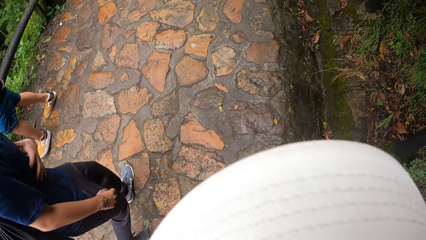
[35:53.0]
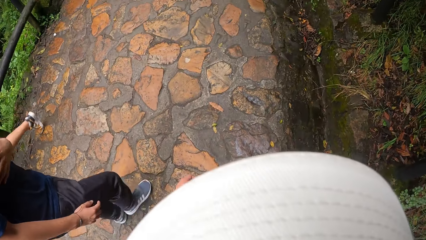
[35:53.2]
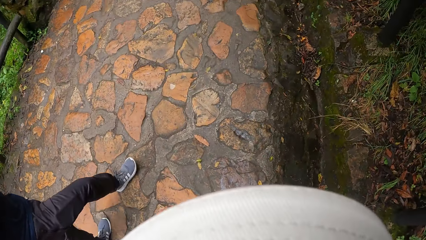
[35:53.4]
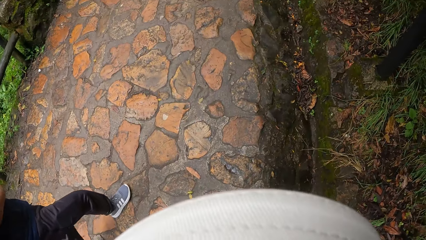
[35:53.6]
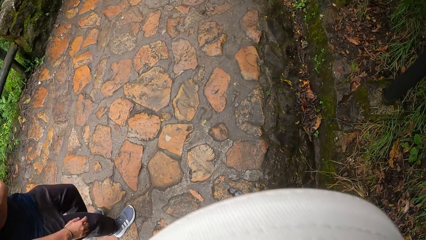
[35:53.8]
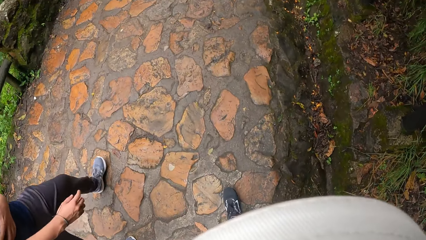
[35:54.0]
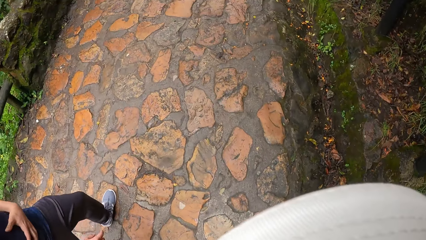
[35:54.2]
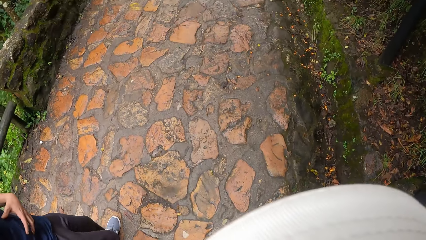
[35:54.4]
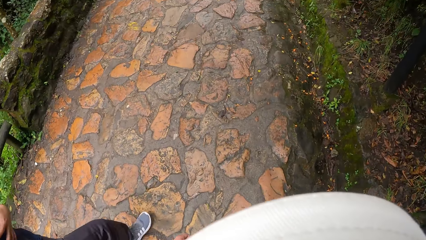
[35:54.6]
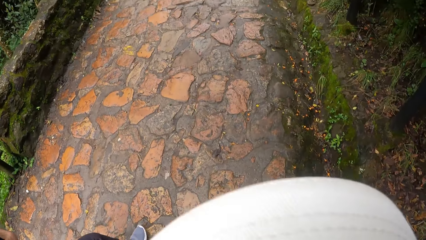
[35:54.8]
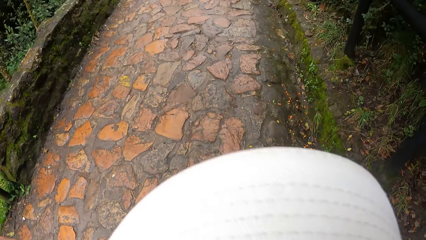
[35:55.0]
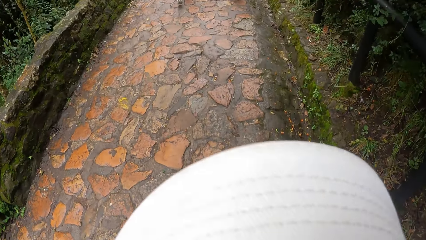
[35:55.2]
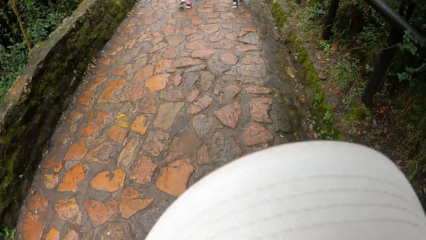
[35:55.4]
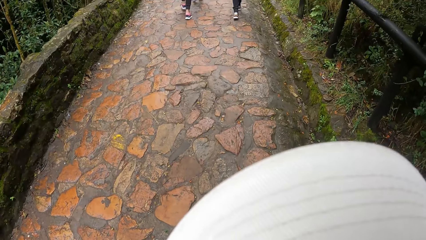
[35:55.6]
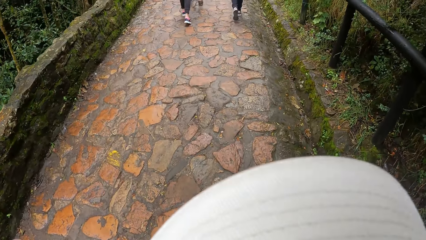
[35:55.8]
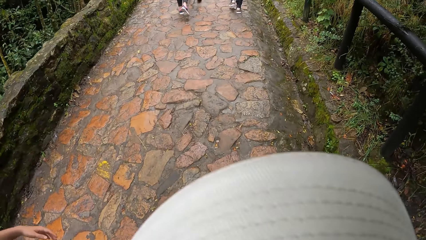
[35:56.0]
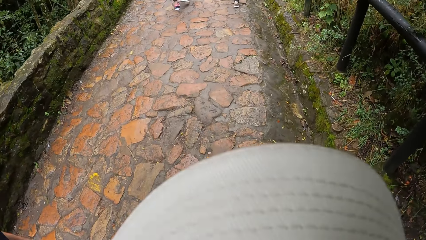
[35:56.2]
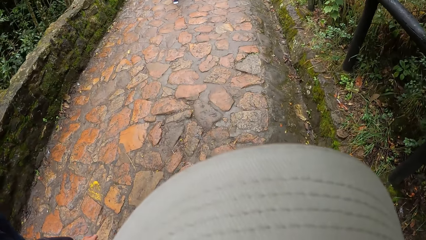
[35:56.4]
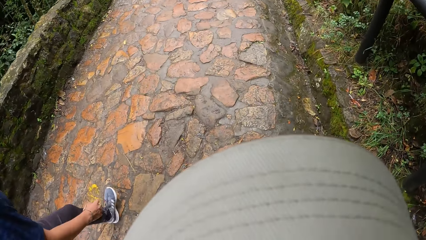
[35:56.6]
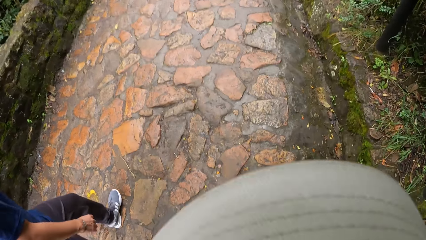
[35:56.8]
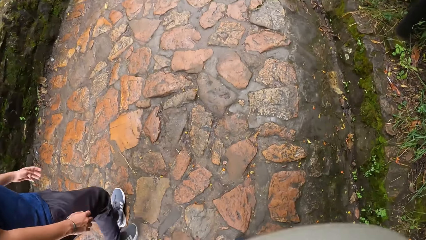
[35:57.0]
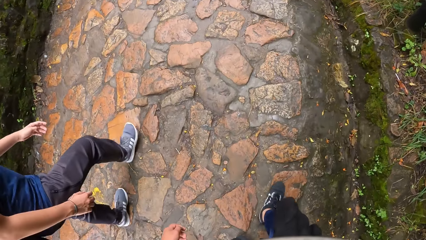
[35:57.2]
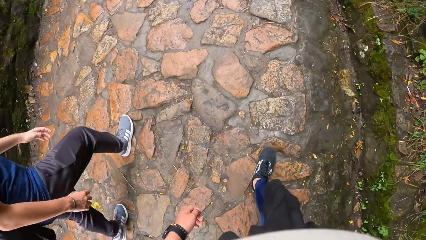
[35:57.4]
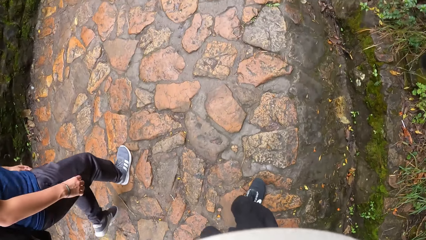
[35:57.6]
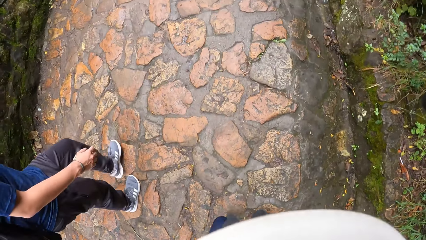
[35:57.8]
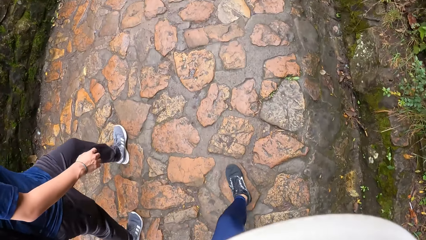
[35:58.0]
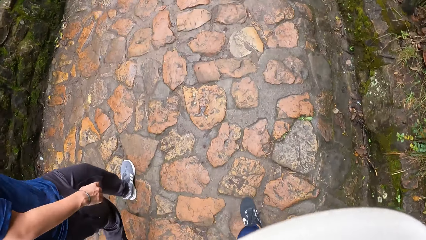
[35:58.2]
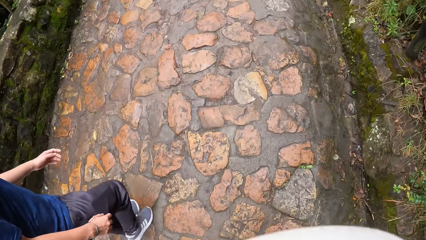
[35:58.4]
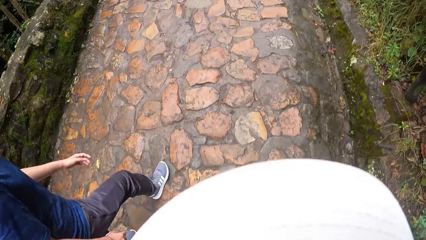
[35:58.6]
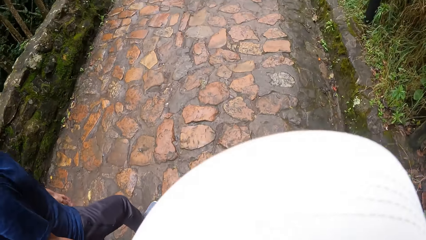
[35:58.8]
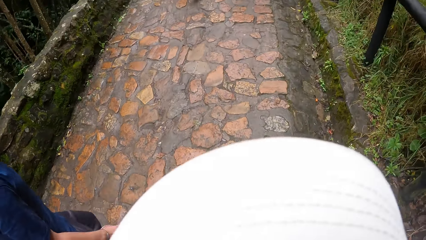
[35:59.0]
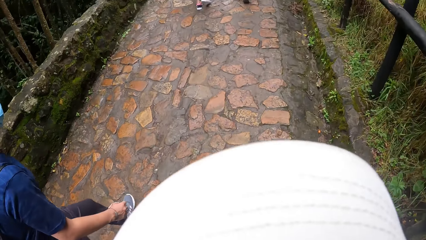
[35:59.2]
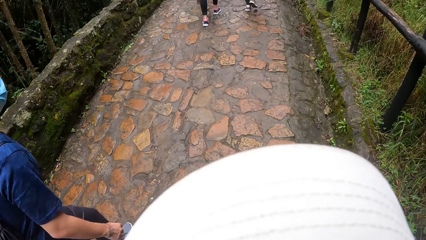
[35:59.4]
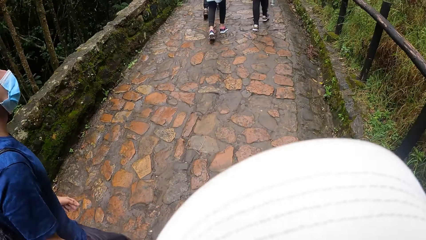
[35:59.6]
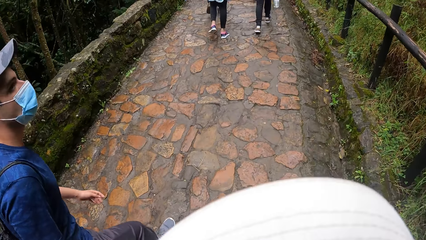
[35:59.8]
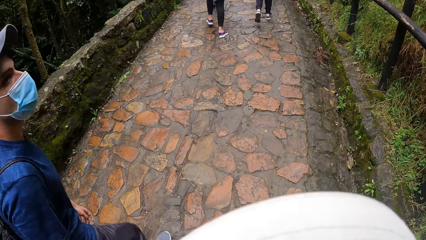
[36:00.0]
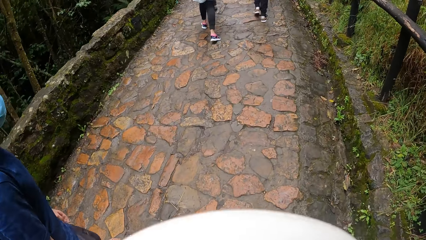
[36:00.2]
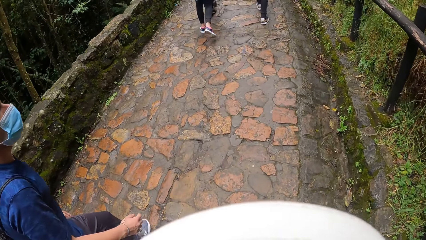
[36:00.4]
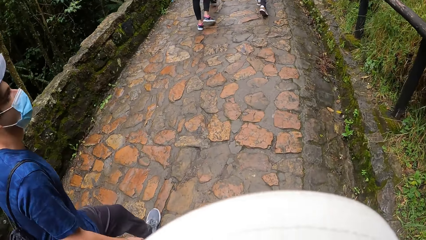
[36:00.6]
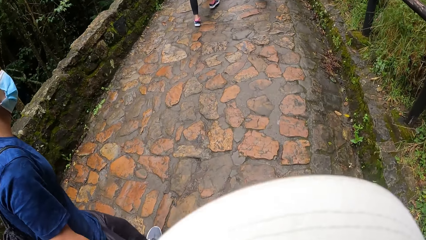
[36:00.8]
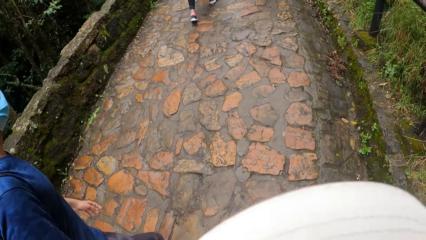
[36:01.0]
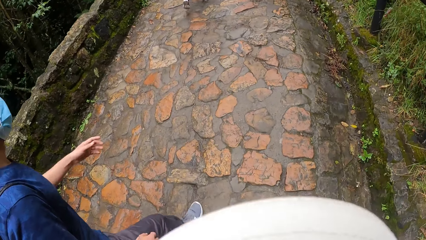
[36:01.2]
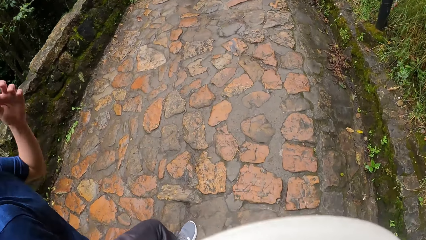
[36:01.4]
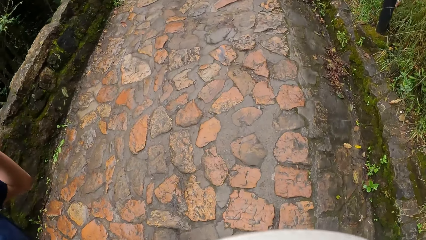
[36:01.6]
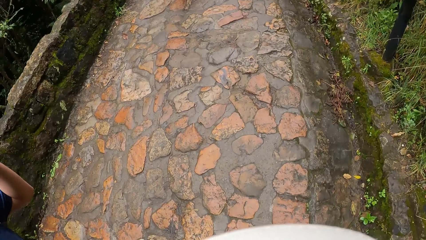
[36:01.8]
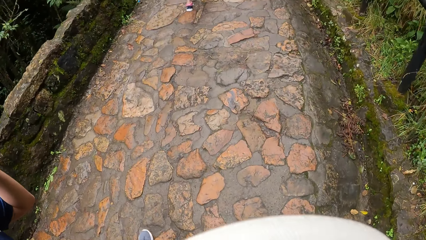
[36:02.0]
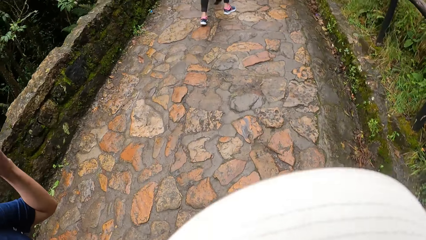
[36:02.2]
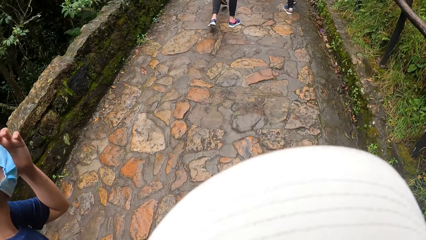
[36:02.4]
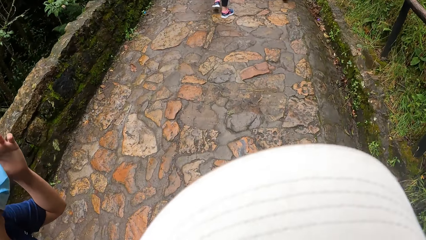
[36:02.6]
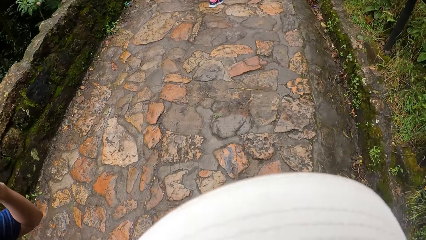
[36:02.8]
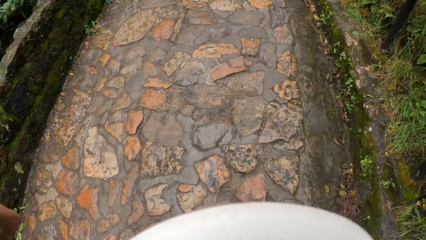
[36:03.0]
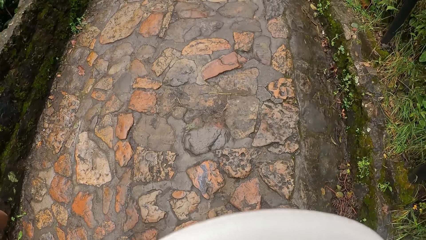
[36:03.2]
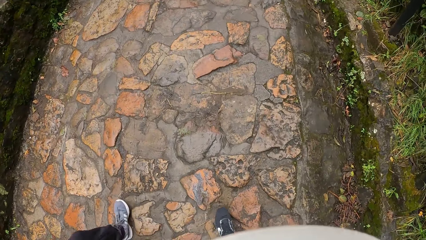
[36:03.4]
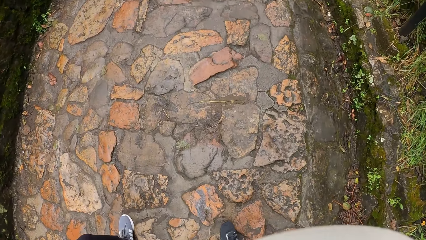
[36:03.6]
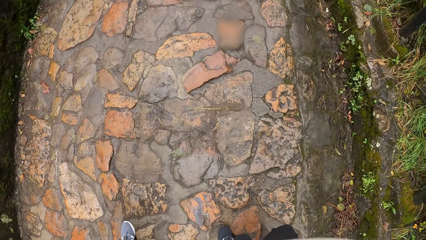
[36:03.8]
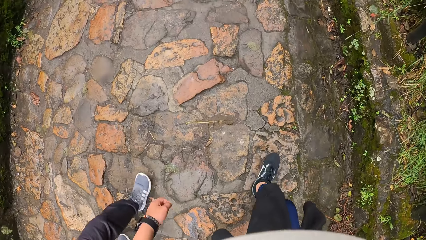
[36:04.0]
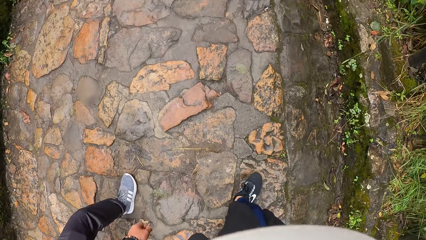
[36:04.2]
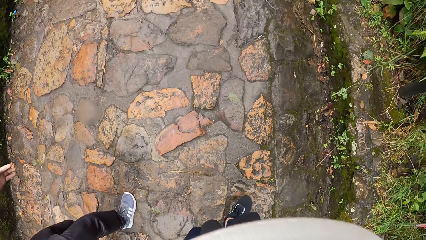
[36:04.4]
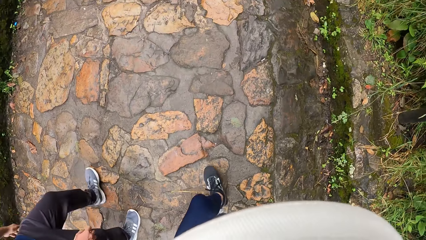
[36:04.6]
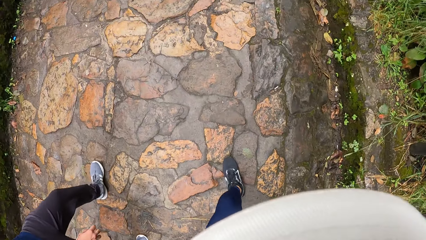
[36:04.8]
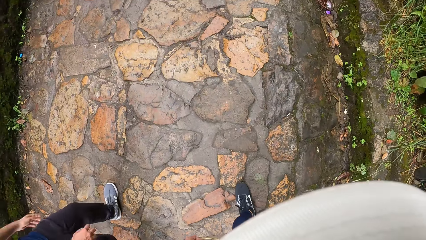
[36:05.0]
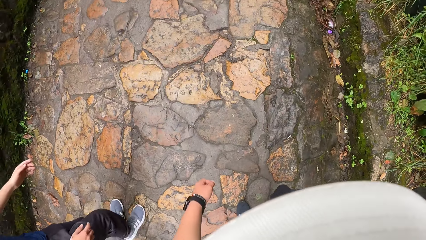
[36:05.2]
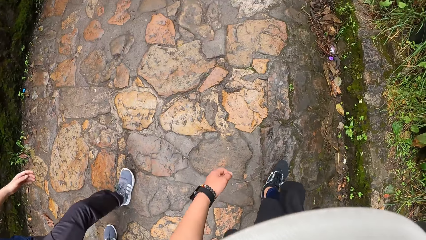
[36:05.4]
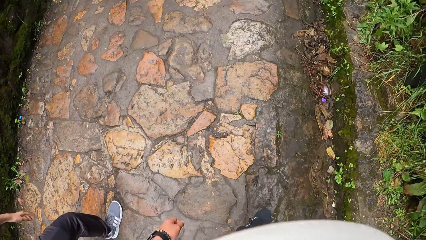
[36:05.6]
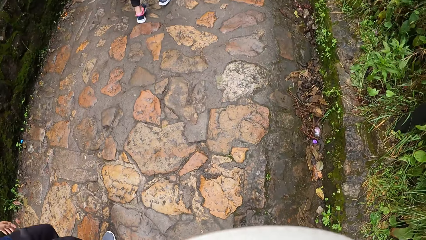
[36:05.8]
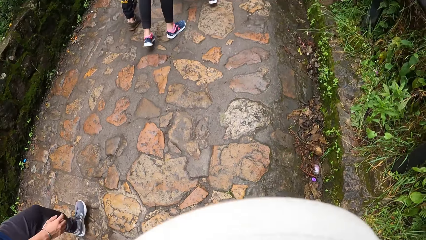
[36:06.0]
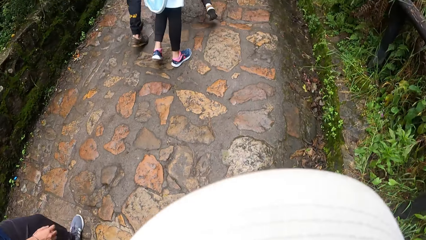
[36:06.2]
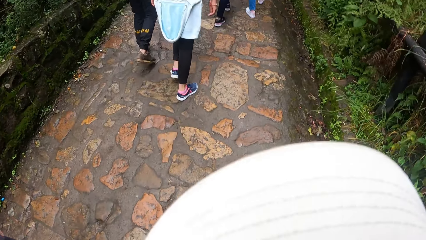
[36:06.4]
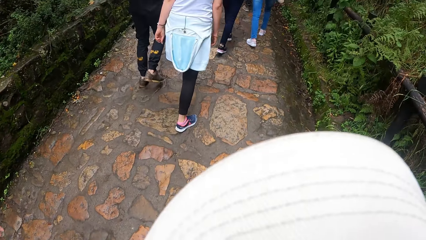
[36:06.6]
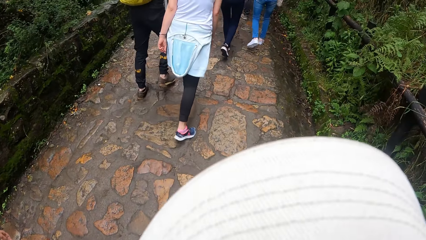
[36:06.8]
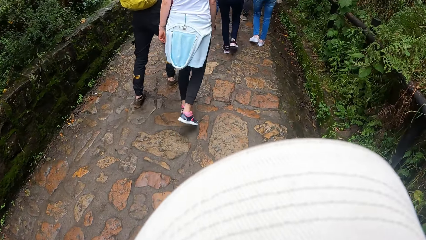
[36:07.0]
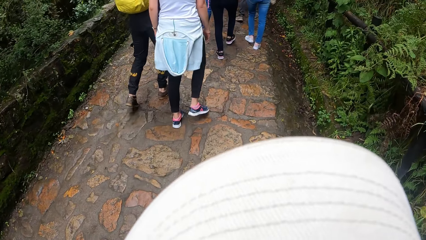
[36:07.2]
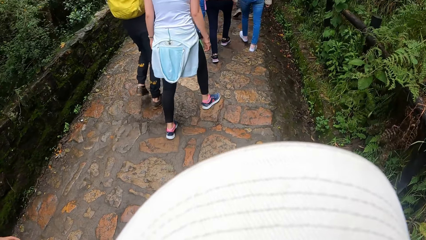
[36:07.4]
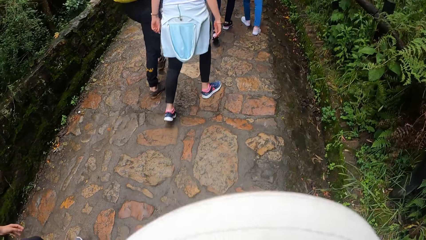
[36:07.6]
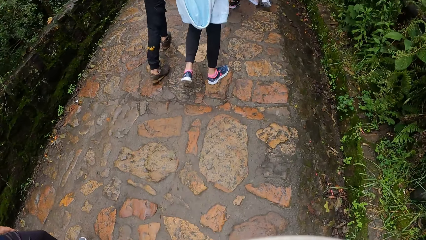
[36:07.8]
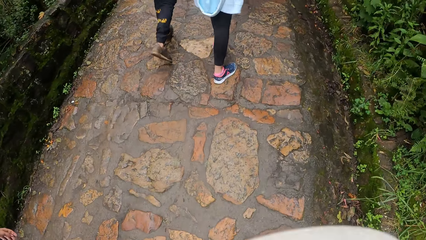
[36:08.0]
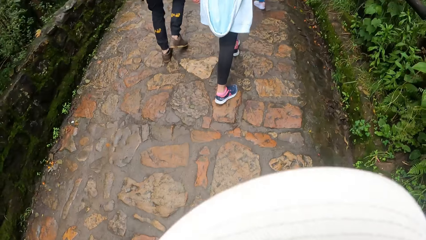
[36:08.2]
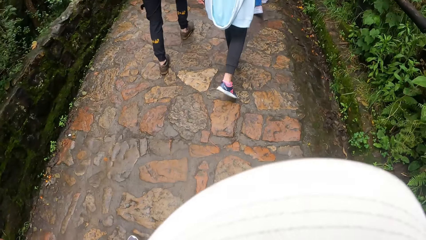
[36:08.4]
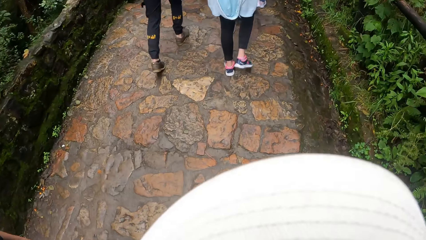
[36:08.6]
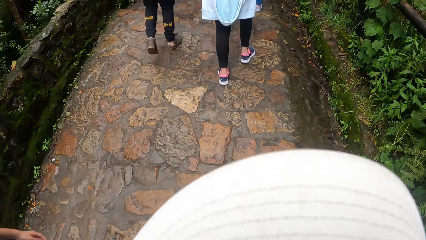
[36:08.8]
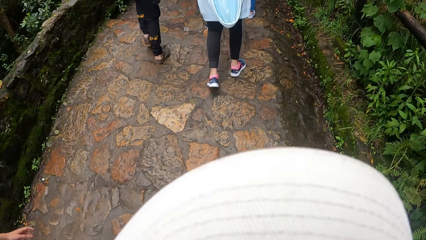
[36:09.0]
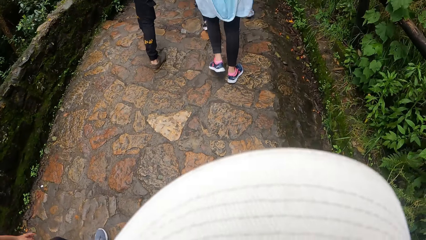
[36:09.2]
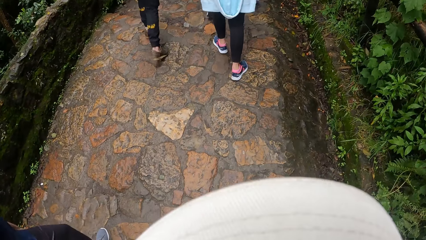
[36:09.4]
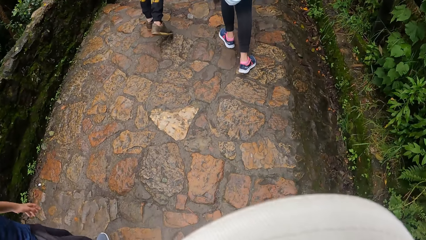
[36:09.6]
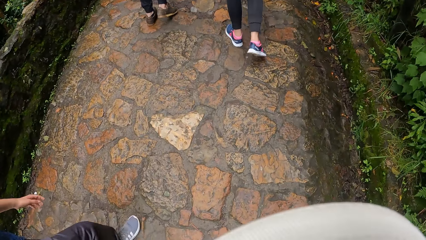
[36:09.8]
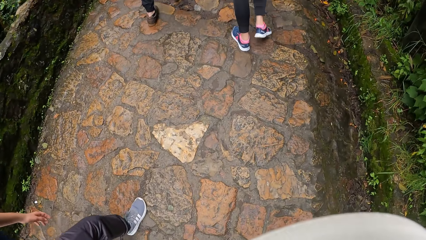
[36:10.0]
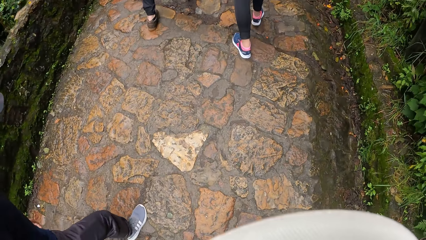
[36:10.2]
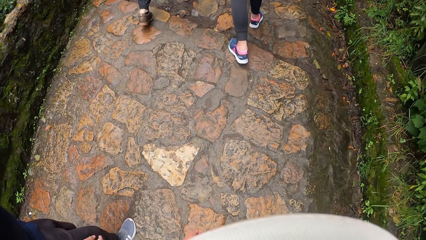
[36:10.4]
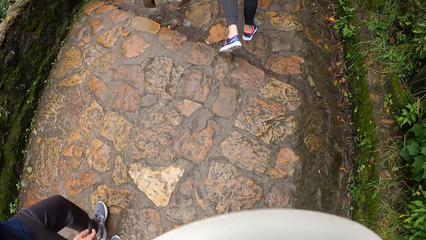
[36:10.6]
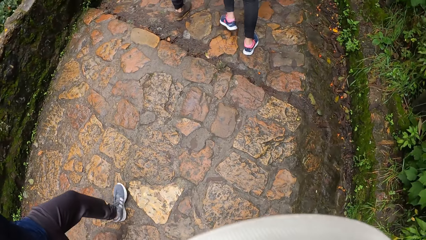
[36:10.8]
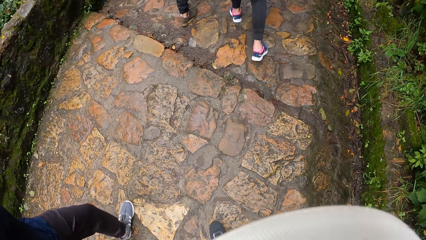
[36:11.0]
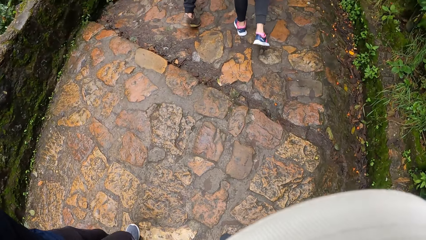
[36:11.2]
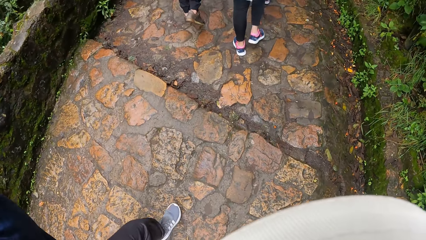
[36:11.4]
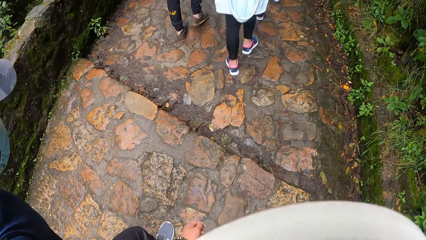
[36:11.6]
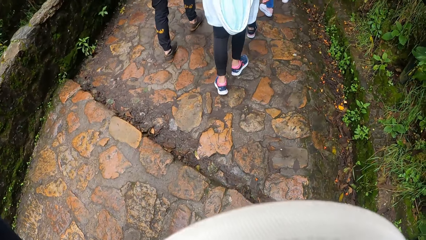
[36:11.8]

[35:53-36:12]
A man lifts a hand. The man touches his face with his left hand.
